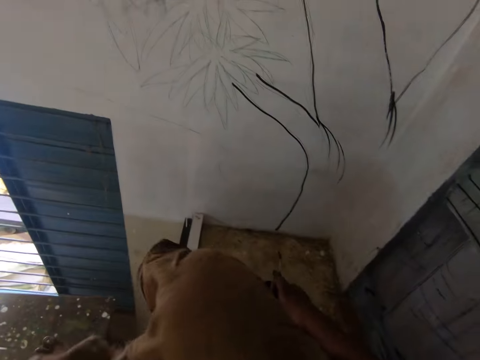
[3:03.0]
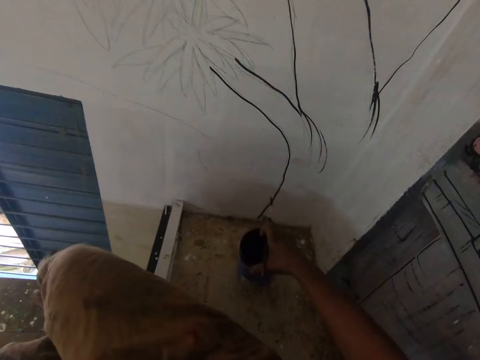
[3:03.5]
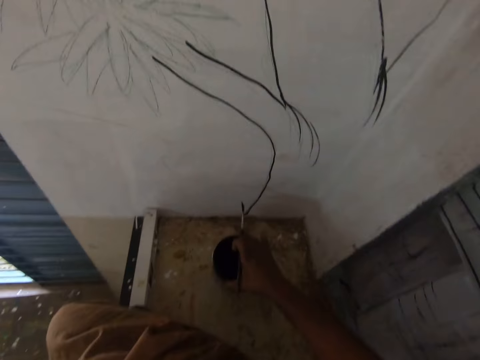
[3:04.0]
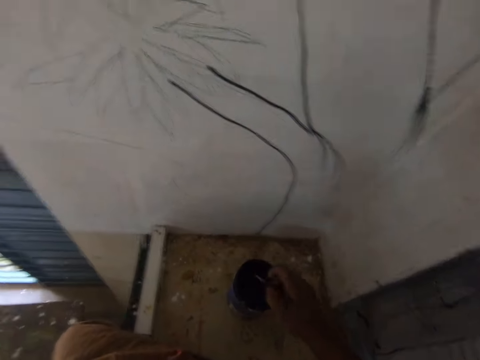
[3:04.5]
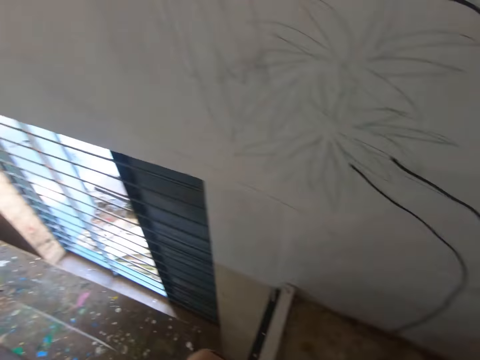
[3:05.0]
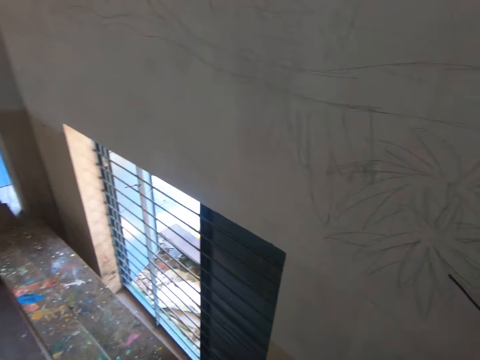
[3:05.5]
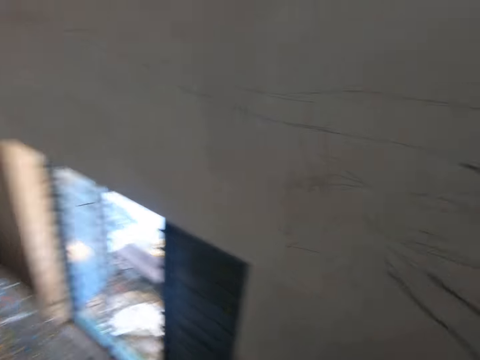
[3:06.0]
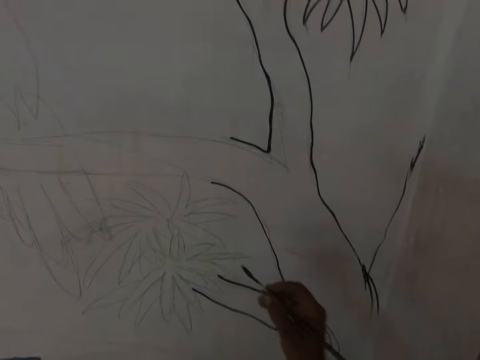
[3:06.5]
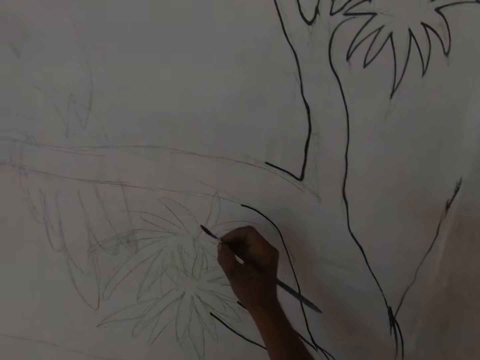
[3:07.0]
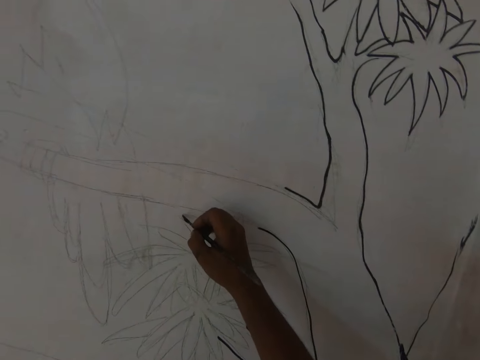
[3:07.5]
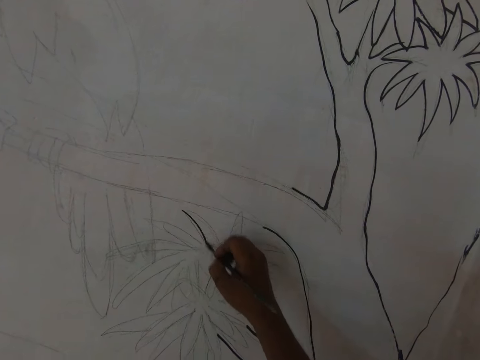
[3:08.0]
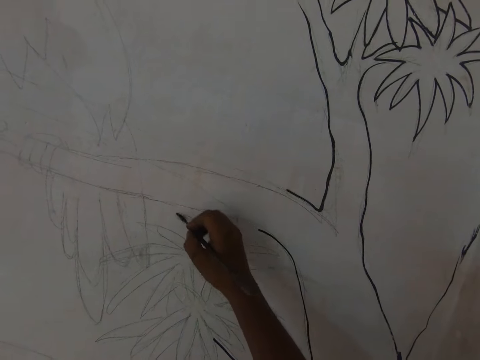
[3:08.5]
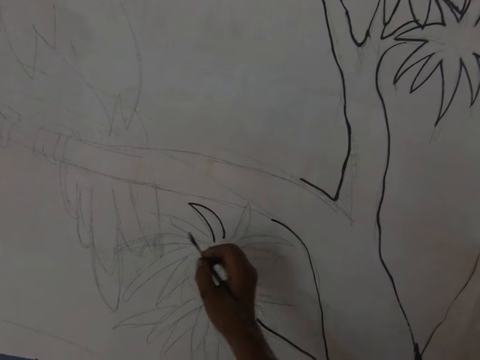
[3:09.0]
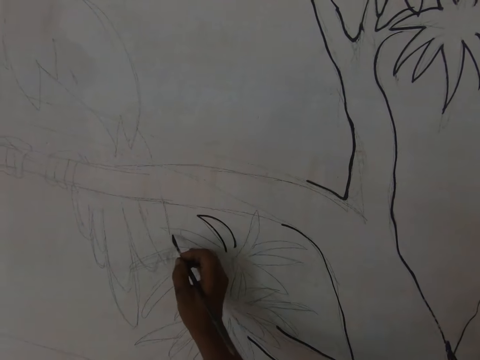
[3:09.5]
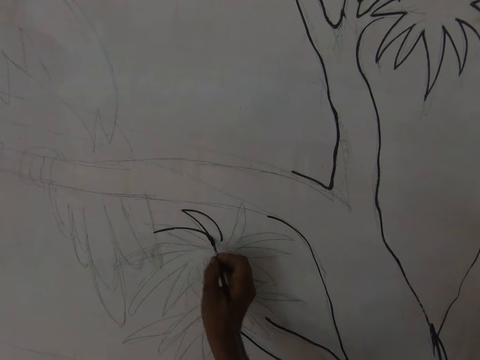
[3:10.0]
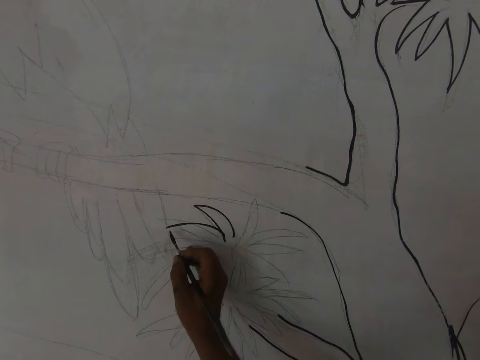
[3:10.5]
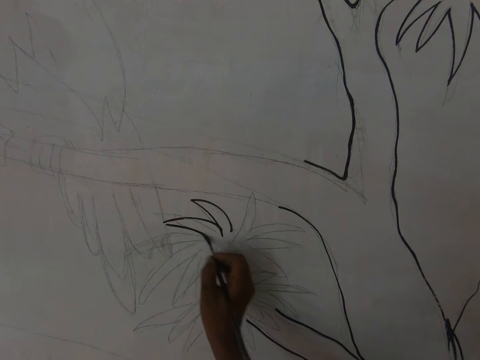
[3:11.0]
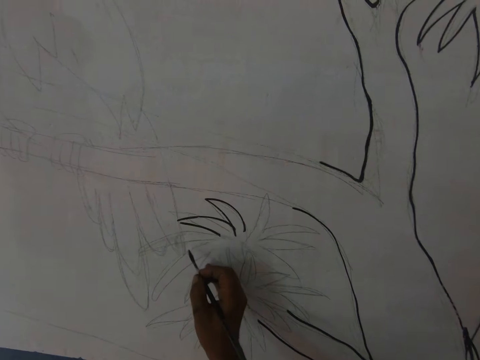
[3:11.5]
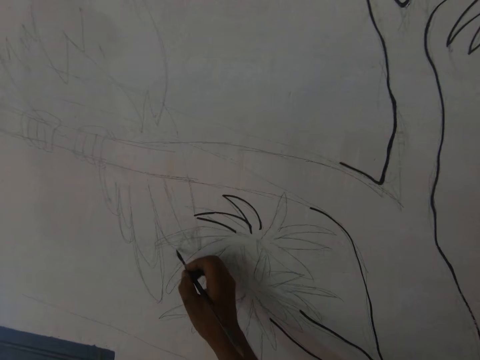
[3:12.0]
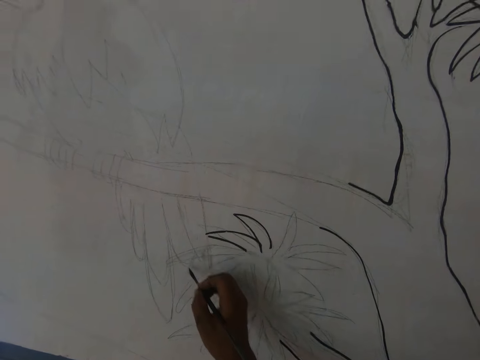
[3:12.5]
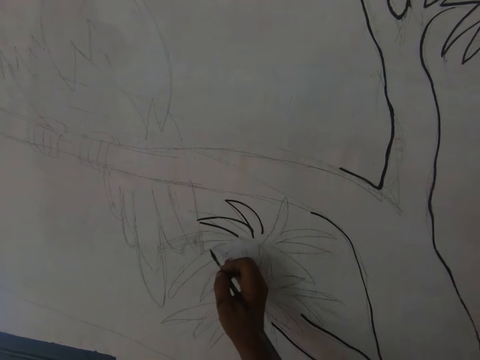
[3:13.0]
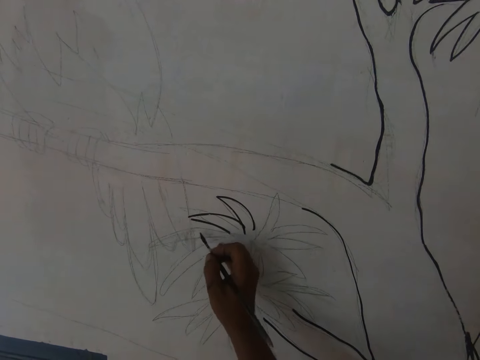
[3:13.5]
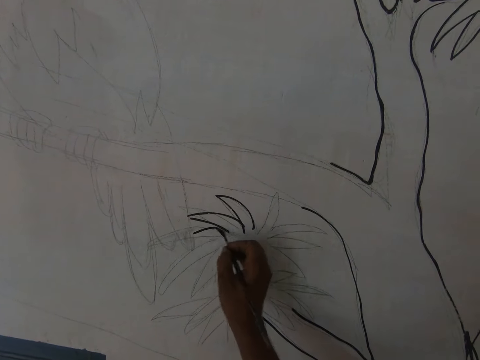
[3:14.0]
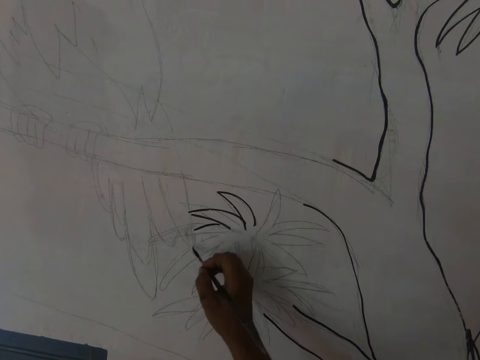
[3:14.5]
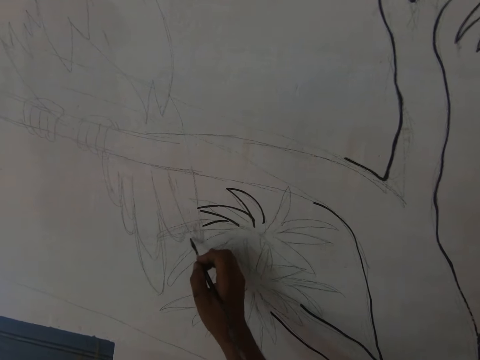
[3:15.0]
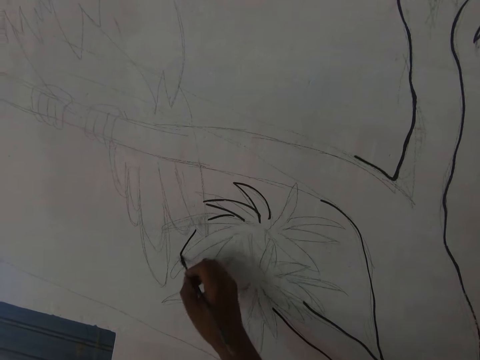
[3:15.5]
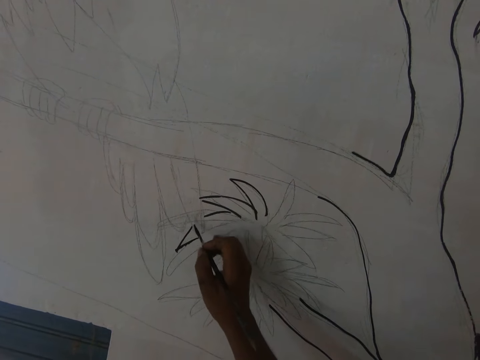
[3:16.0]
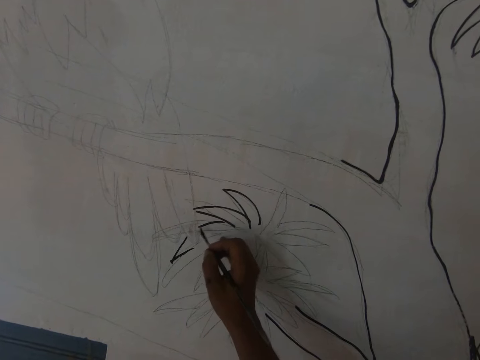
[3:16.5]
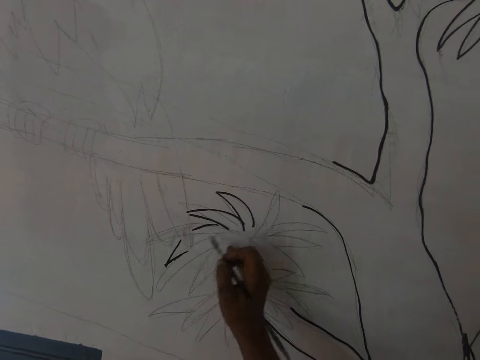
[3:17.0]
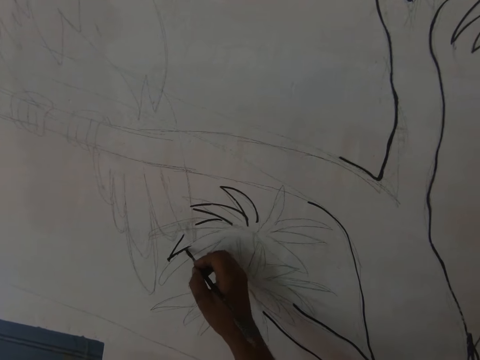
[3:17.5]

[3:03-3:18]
The camera wearer picks up the can of paint. They move the tin of paint on the cupboard. They place the can of paint on the cabinet. They dip the paint brush in the can of paint. They smoke the cigarette. They paint a drawing on the wall with the paint brush. They talk to a man. They draw on the wall with the paint brush.

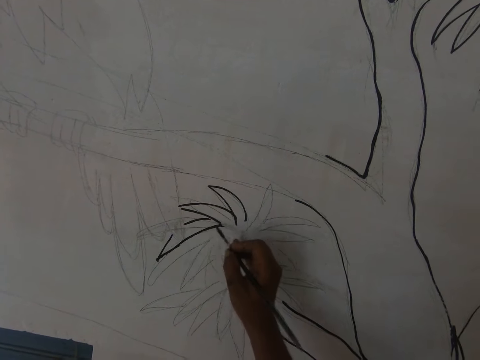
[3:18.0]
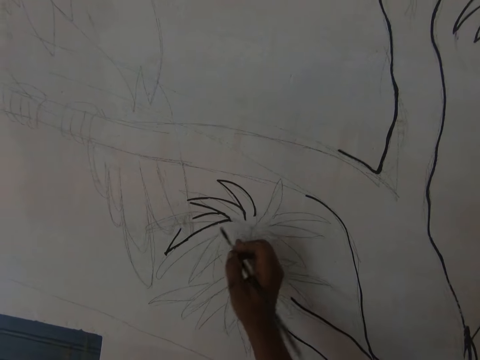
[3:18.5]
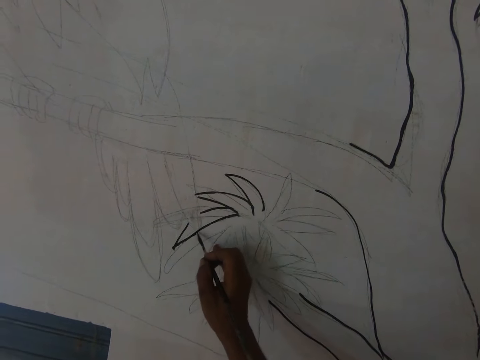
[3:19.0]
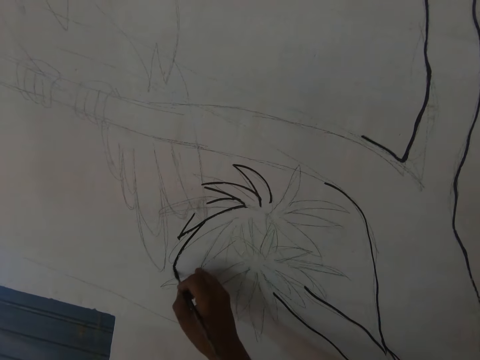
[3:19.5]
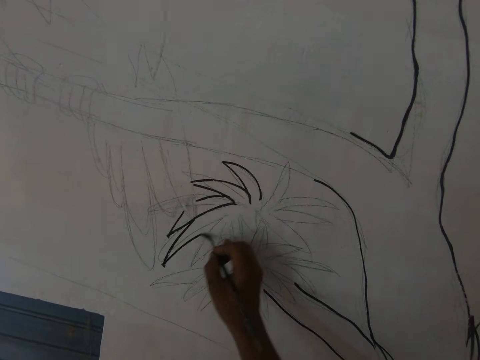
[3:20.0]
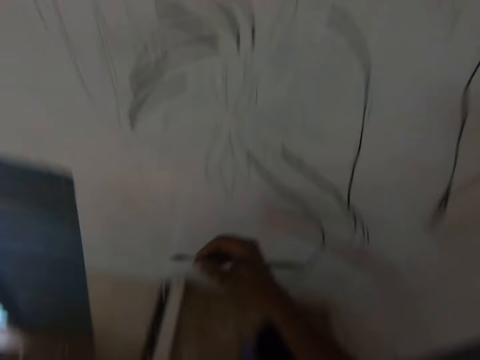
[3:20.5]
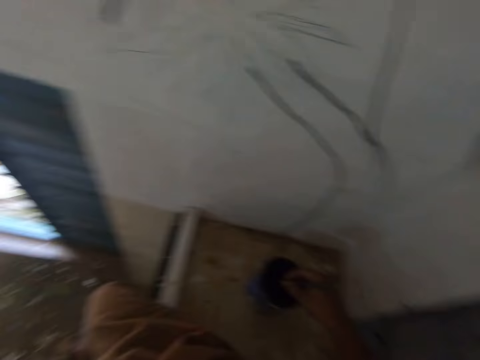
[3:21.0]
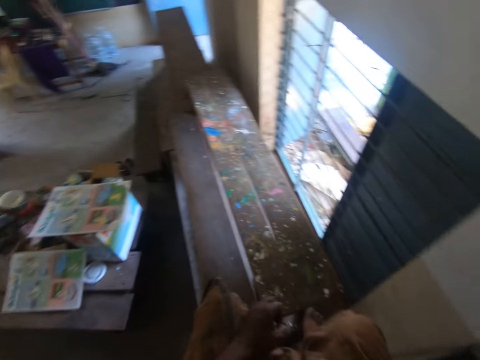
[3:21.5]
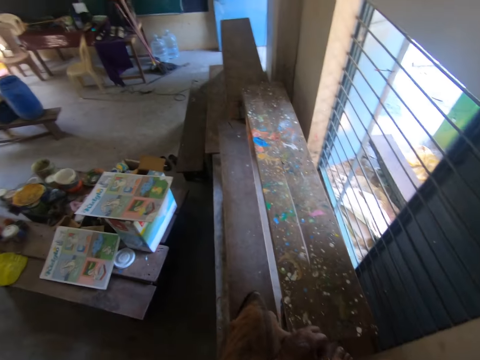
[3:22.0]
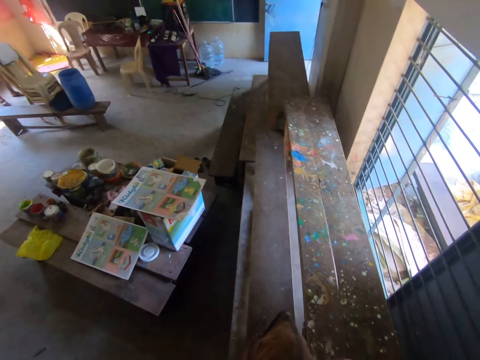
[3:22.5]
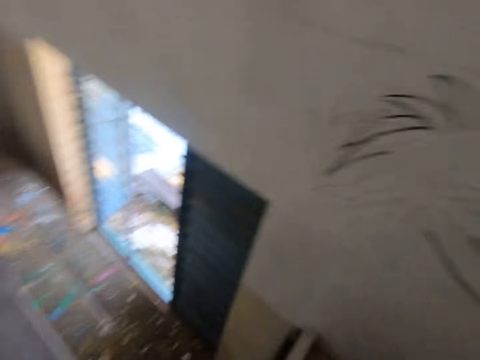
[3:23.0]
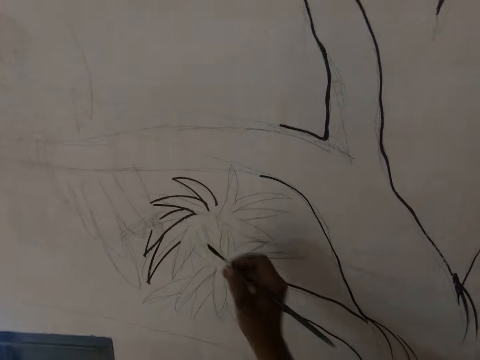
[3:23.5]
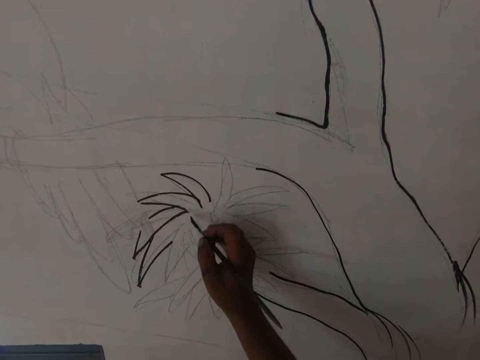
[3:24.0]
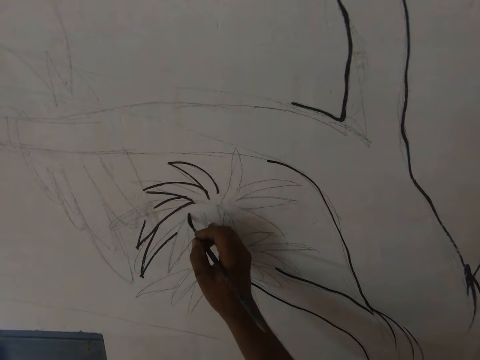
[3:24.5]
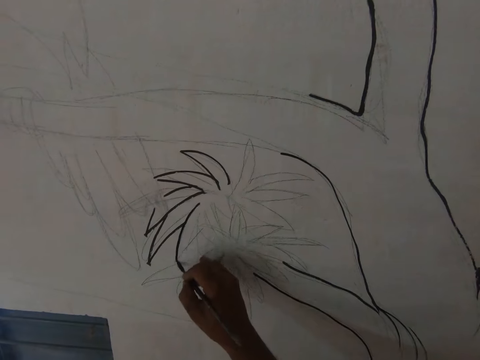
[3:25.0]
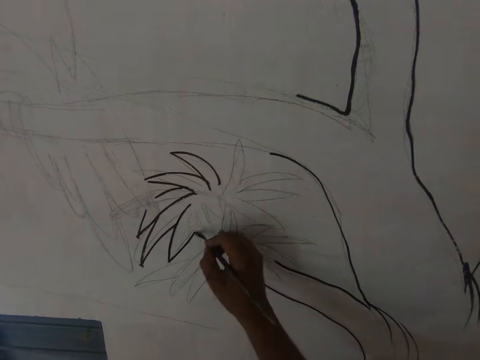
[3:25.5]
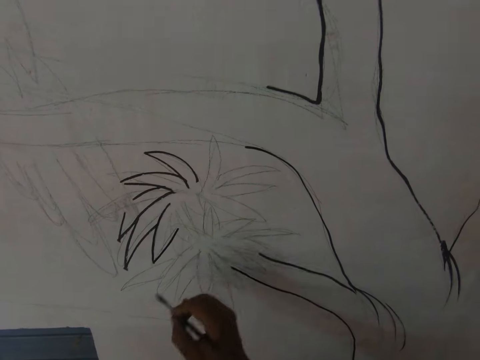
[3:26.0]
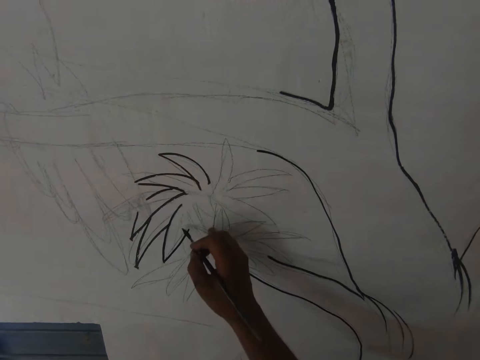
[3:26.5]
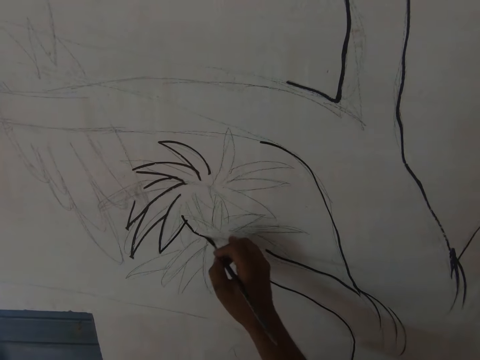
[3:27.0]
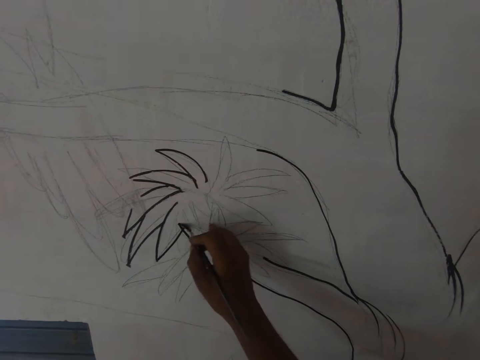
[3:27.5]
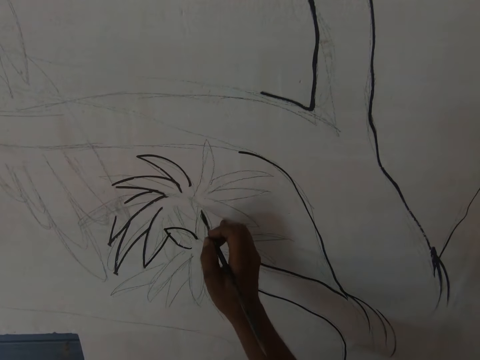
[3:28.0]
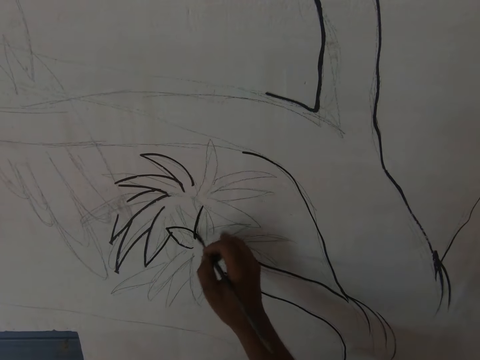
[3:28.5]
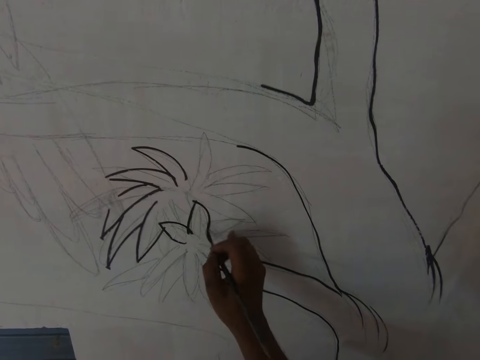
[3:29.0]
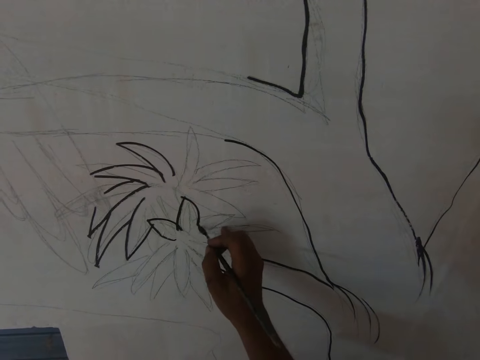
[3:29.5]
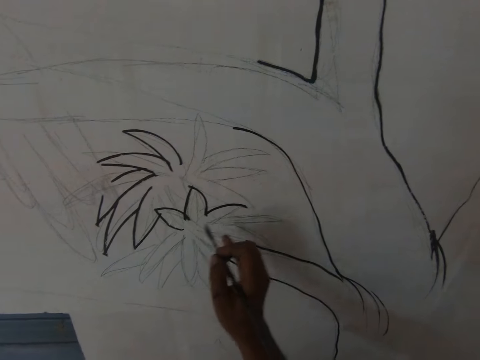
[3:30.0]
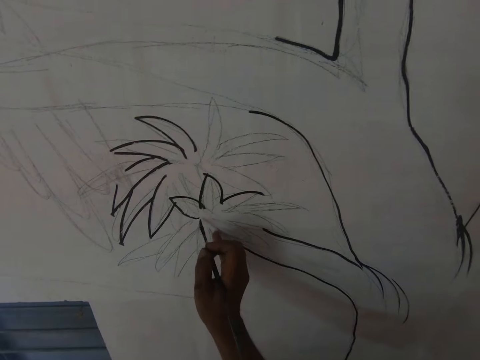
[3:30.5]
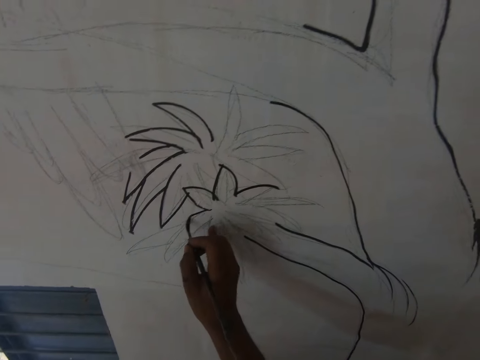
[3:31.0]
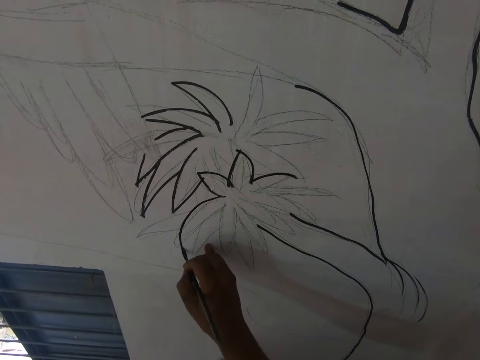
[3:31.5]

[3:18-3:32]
The camera wearer talks to a man. They dip the paint brush in the can of paint. They look around. They talk to the man. They paint a drawing on the wall with the paint brush. They talk to the man.
